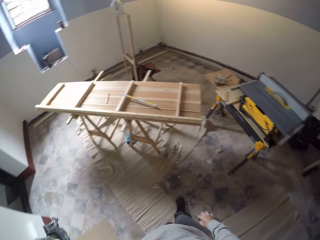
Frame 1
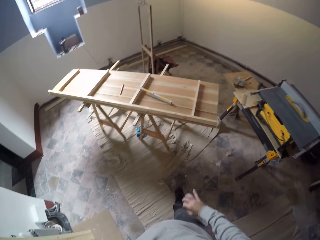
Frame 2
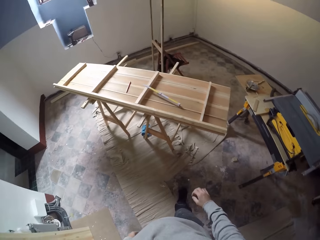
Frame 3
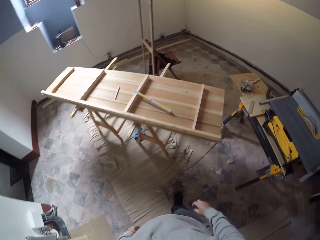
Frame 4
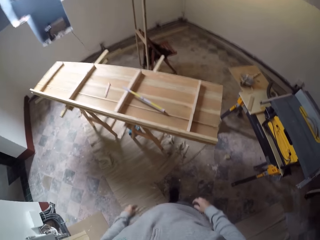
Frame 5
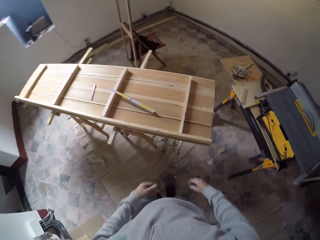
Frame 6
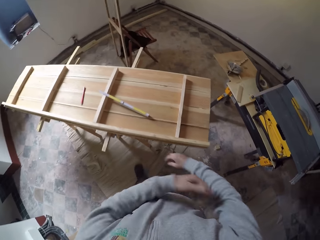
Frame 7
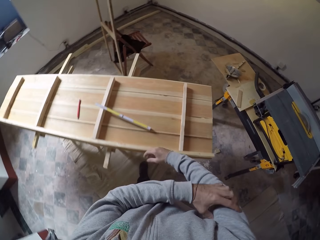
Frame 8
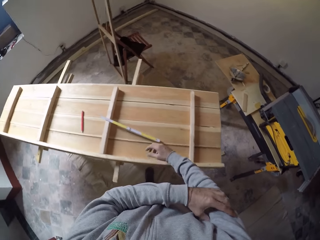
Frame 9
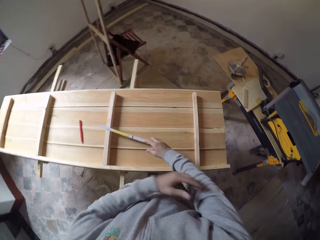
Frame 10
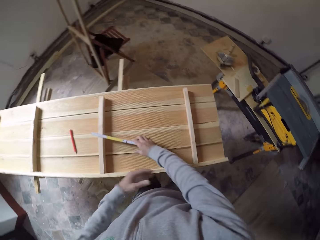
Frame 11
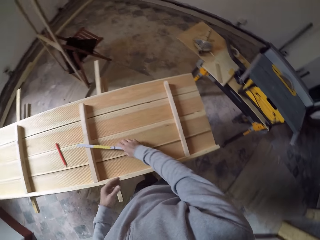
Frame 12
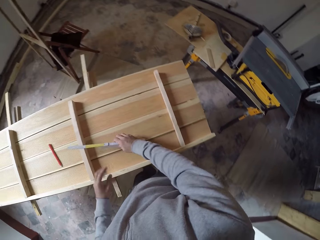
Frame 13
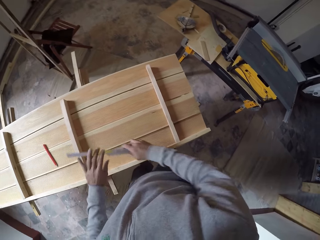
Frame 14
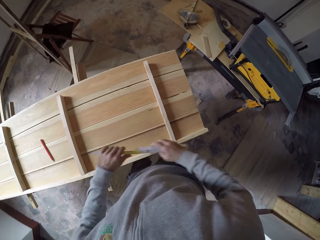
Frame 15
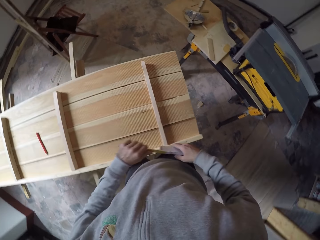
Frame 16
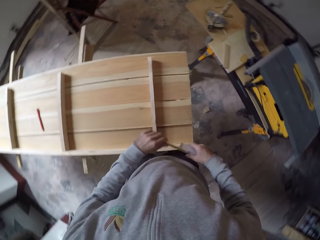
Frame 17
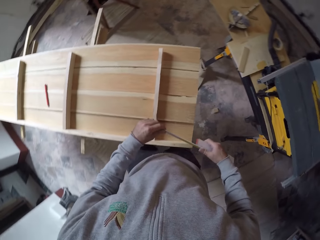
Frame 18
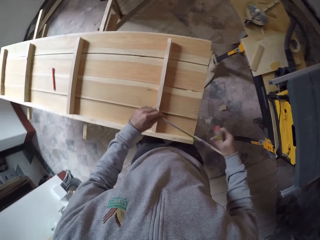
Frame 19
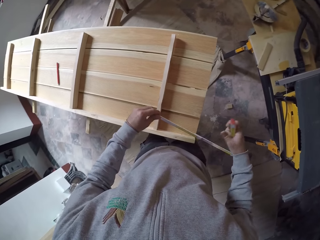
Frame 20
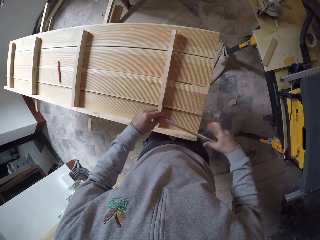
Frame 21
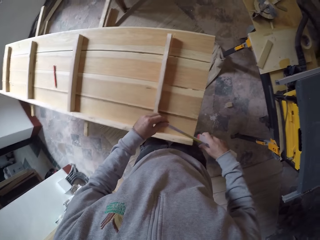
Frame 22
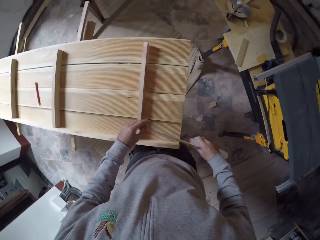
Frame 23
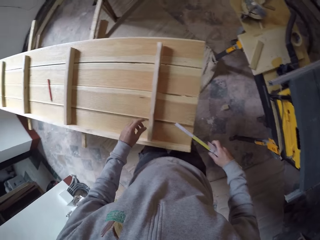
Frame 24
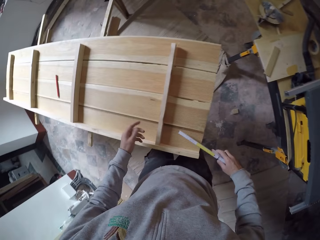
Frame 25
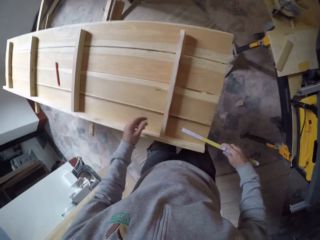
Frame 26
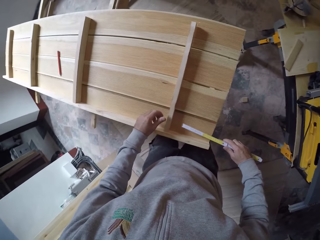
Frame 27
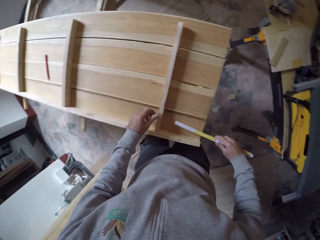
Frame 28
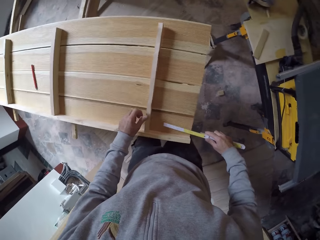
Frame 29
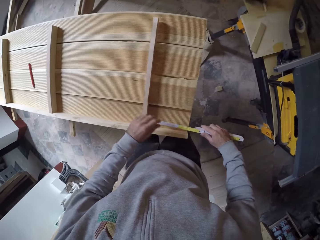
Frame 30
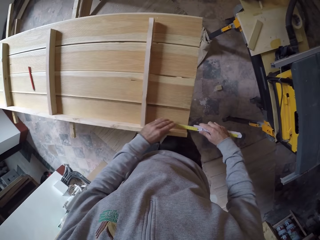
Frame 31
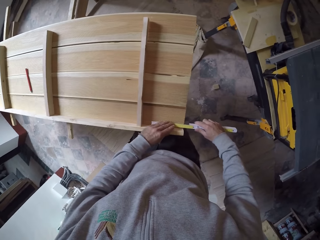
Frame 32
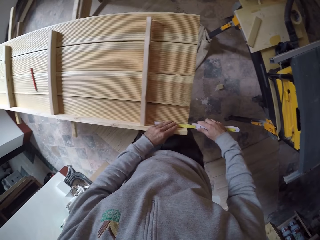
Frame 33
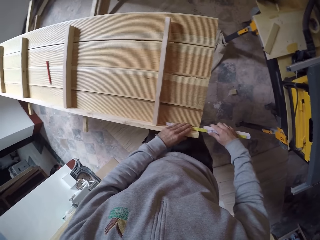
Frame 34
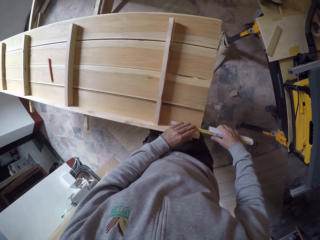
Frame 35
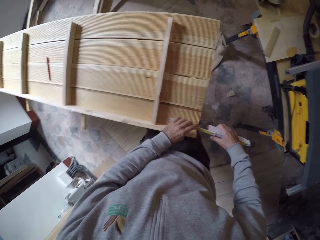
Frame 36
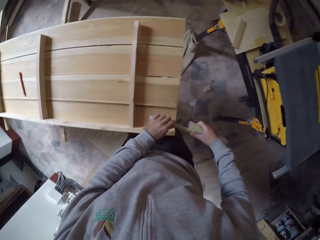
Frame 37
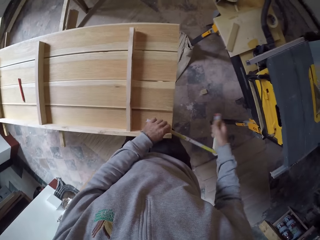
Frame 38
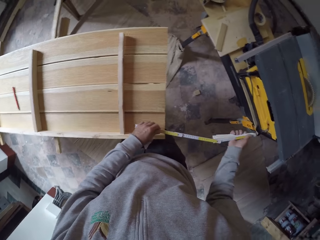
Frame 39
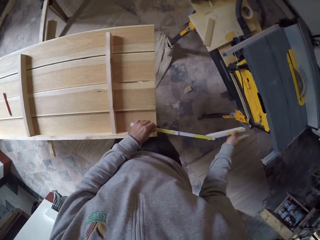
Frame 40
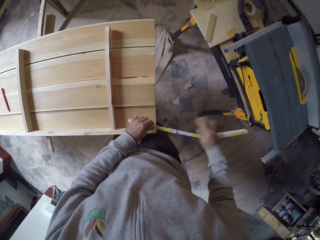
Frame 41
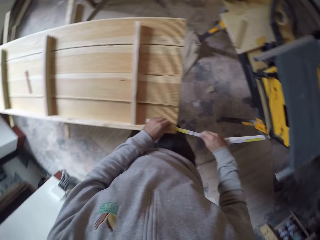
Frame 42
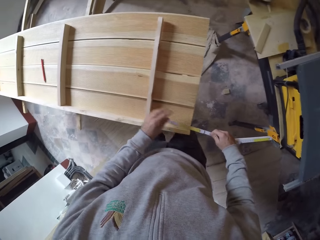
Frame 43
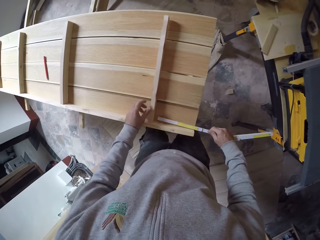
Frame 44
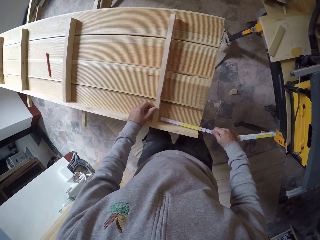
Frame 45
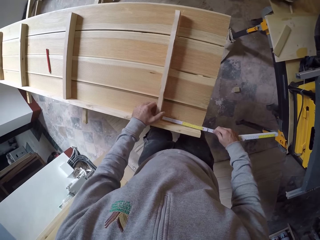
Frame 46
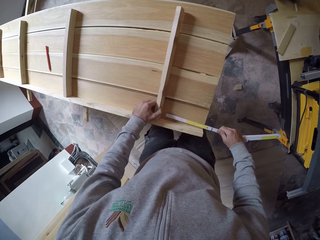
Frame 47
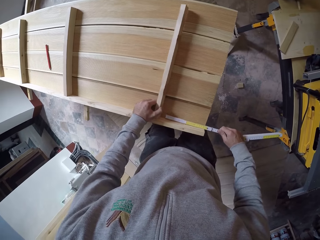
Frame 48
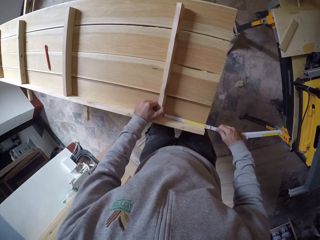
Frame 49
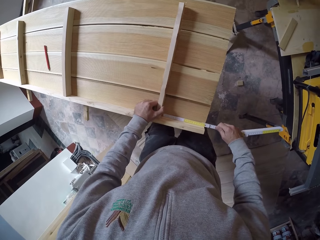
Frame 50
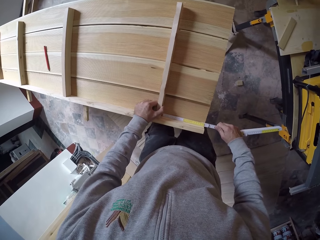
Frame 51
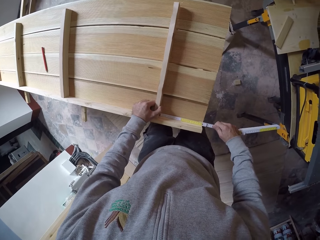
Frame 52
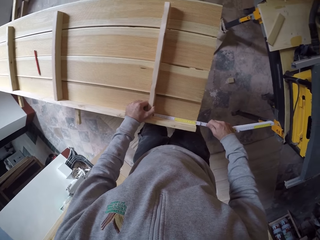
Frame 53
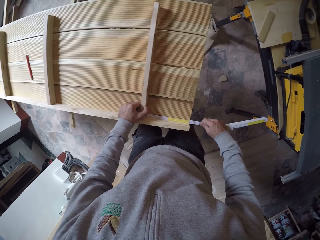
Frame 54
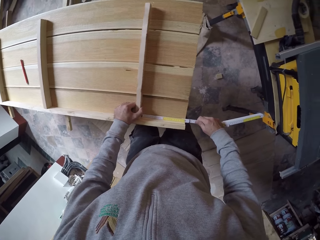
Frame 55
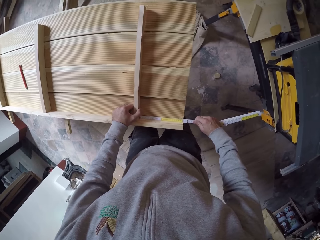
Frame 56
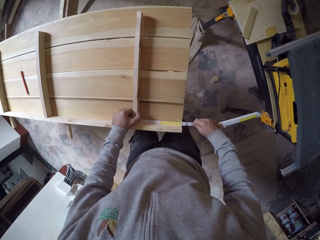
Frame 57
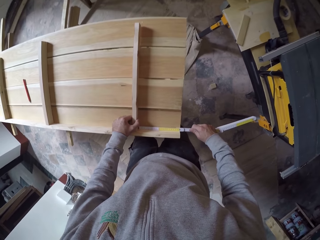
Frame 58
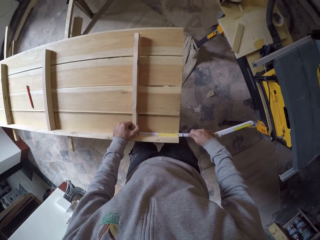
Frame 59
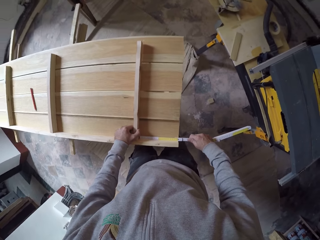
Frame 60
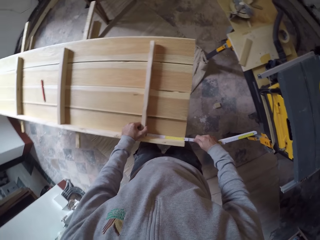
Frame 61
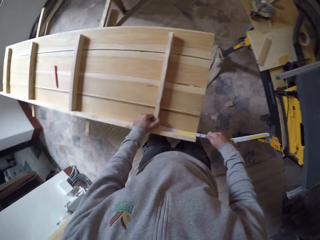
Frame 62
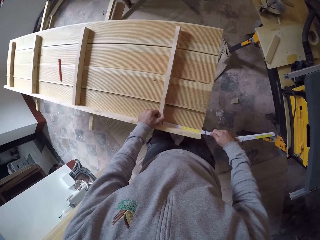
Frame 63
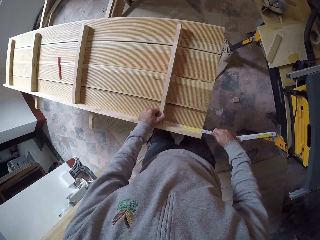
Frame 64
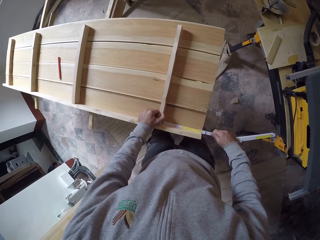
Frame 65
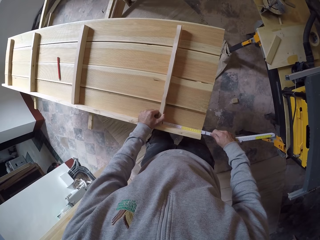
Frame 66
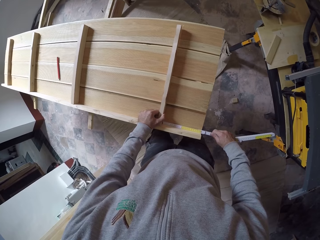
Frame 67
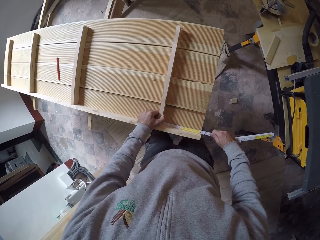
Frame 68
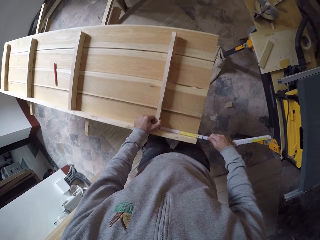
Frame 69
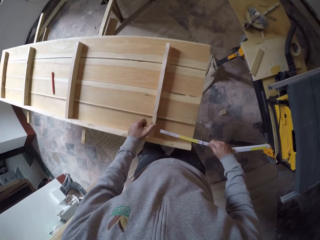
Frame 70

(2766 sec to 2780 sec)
The camera wearer picks up the foldable measuring tape or carpentry ruler. They measure the wood. They open the carpentry ruler. They hold the wood. They measure the wood board.

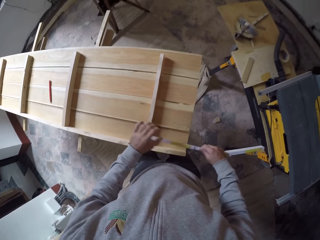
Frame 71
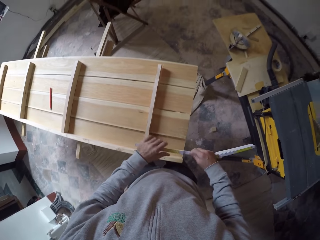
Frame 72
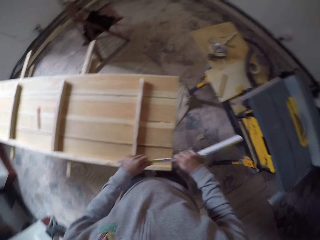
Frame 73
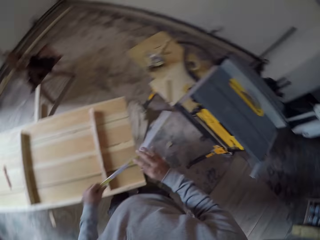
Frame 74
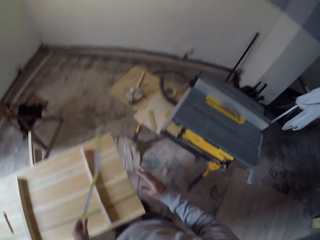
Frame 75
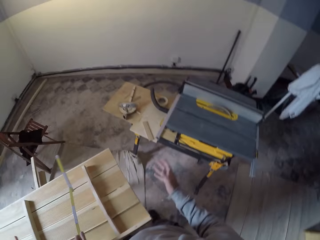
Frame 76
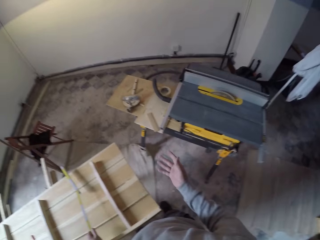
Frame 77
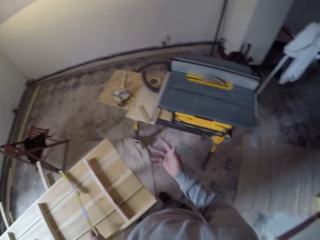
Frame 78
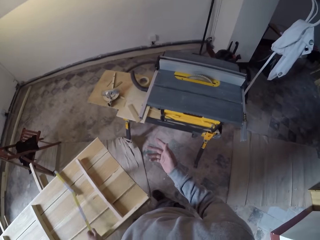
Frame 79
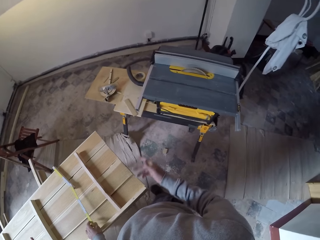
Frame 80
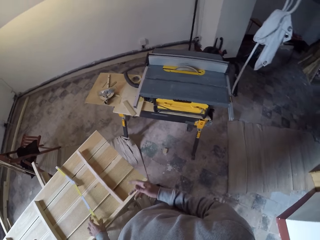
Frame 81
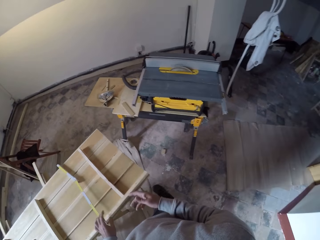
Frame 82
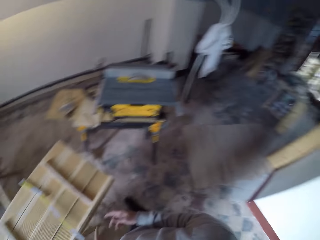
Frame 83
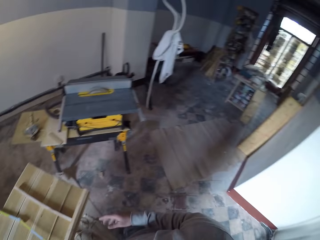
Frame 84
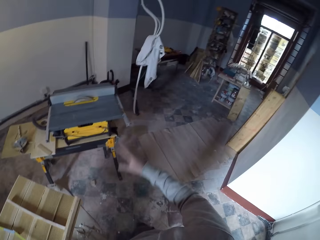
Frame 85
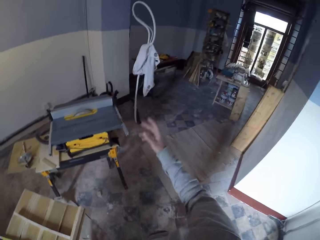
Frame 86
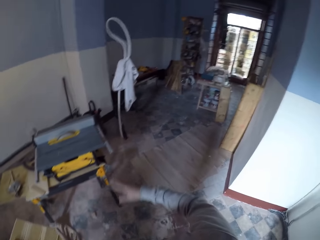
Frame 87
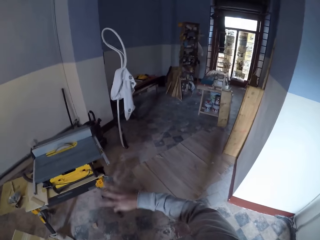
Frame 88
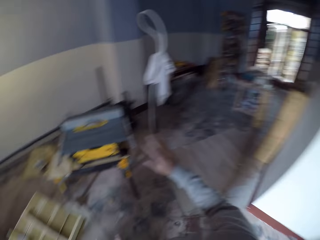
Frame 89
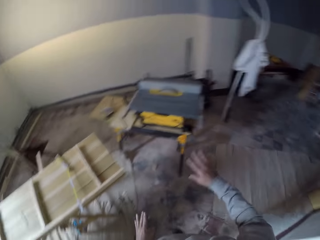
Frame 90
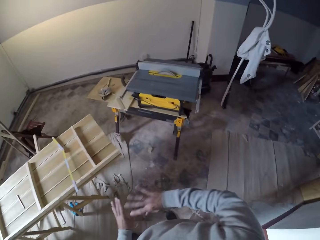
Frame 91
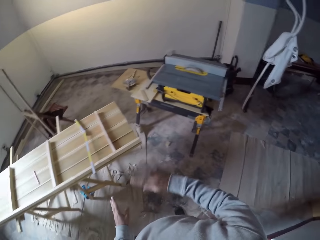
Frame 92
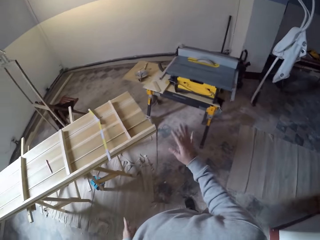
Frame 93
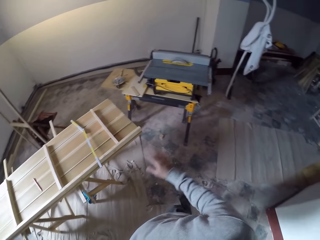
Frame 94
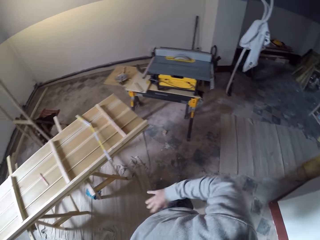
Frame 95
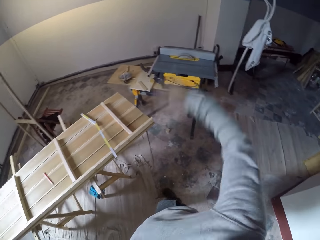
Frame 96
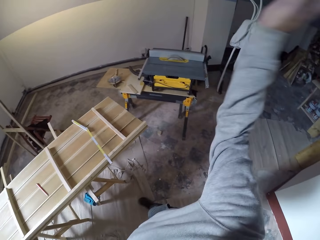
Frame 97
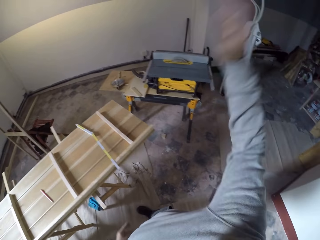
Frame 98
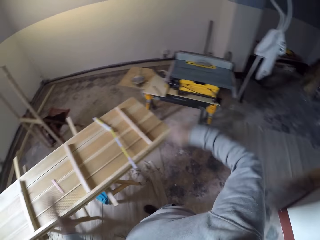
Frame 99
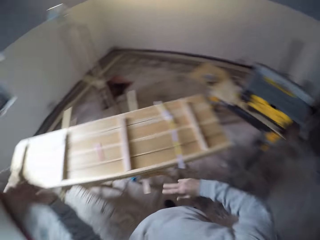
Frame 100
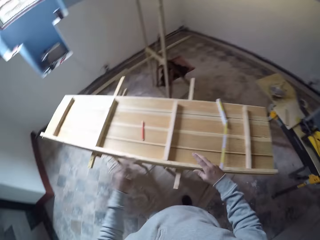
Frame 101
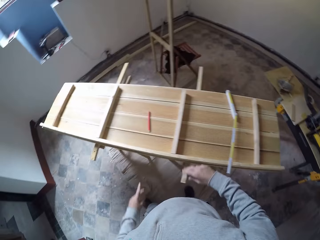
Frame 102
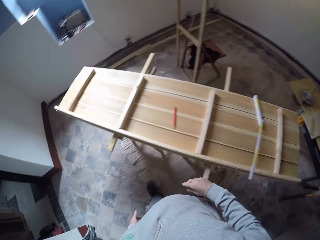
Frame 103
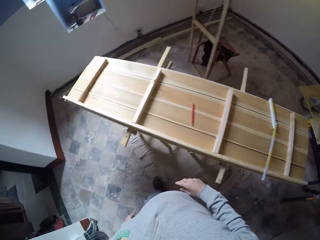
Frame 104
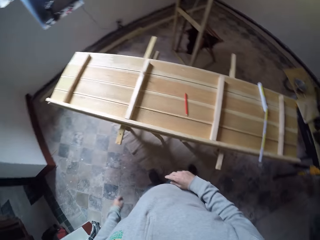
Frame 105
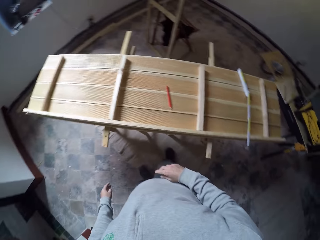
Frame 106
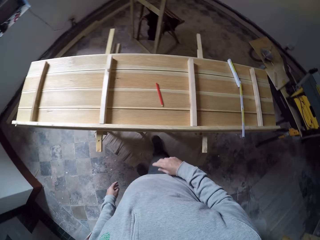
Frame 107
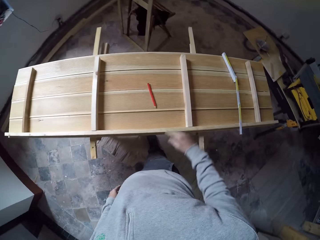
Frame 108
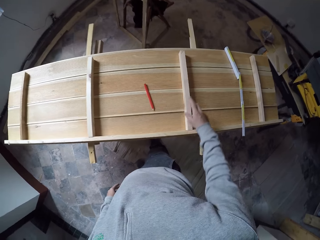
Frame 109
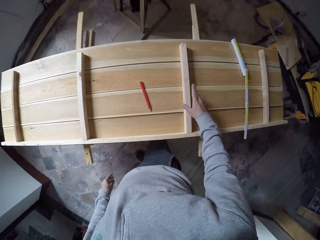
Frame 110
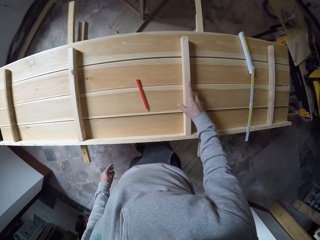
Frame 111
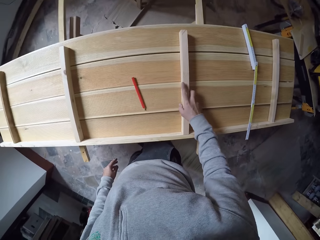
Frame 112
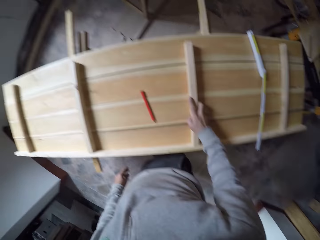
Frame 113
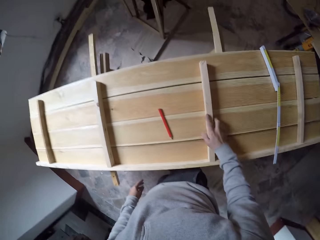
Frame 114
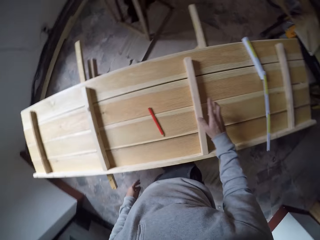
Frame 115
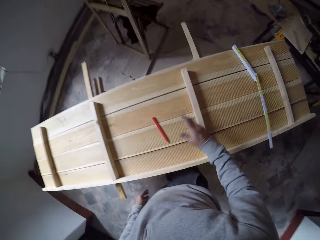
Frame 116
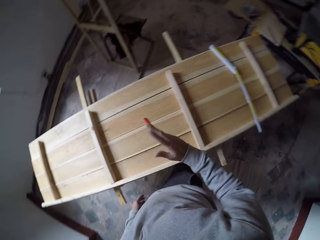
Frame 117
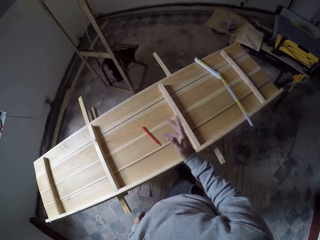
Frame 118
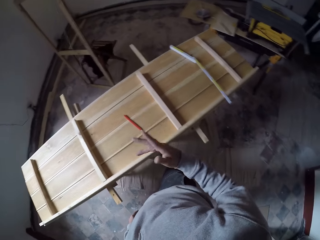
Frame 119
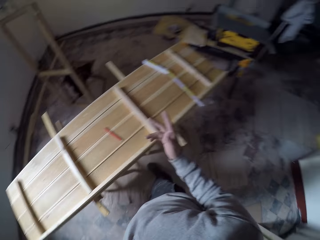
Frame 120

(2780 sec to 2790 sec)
The camera wearer holds the foldable measuring tape with the other hand. He puts down the foldable measuring tape. He gestures with his hand.
